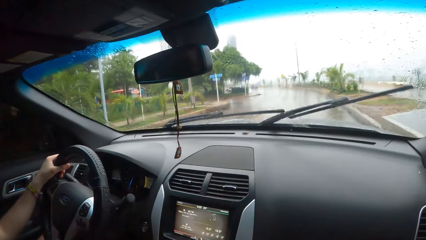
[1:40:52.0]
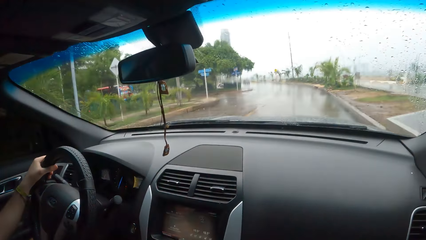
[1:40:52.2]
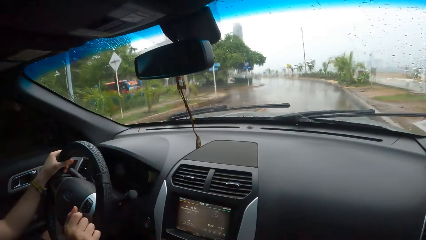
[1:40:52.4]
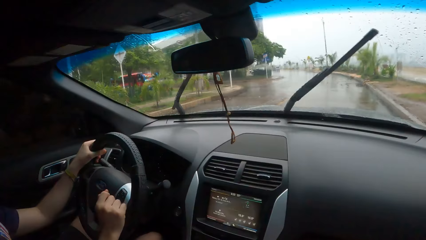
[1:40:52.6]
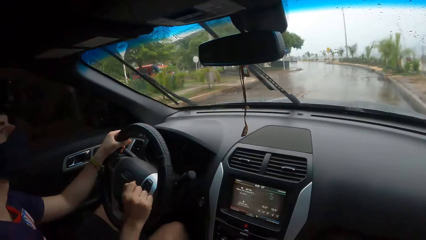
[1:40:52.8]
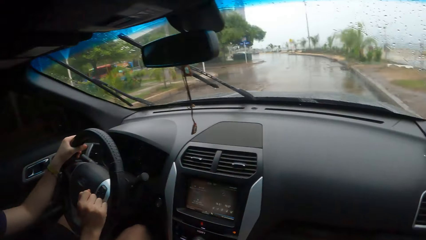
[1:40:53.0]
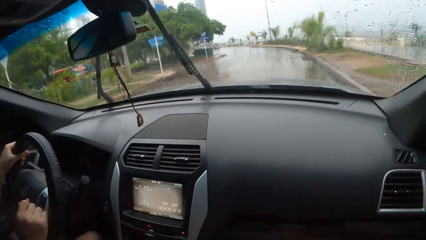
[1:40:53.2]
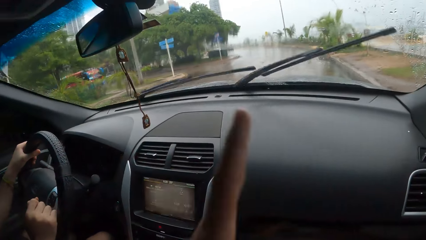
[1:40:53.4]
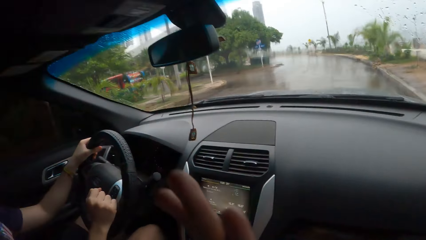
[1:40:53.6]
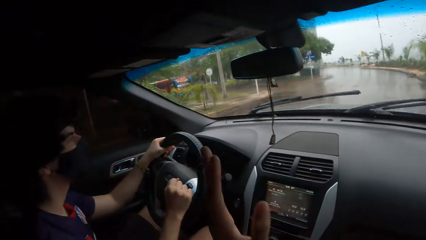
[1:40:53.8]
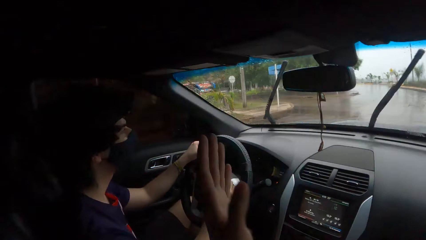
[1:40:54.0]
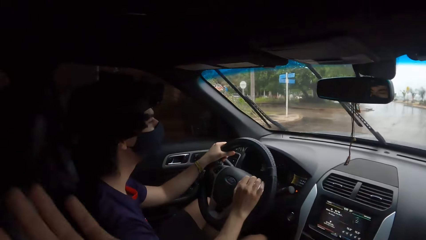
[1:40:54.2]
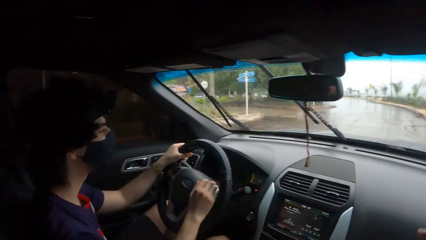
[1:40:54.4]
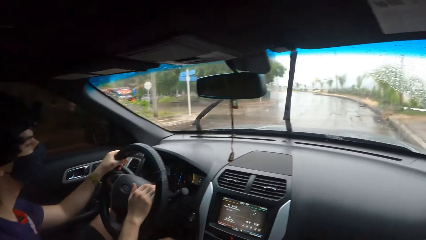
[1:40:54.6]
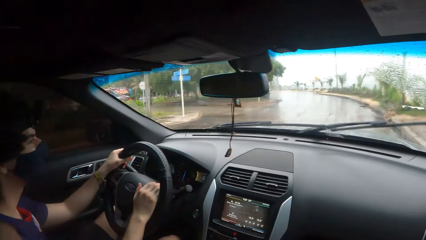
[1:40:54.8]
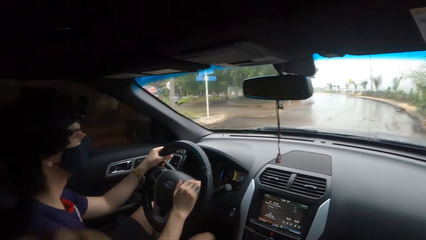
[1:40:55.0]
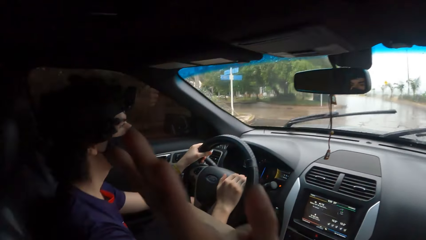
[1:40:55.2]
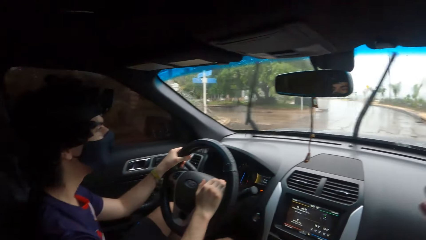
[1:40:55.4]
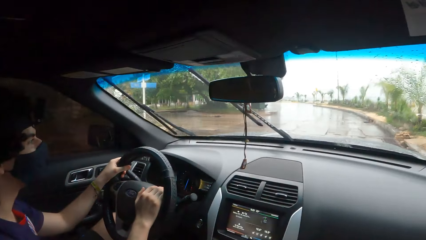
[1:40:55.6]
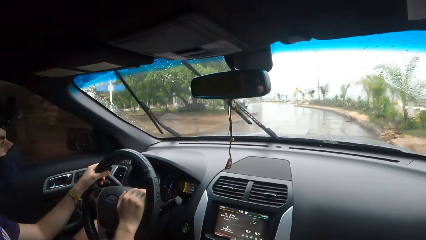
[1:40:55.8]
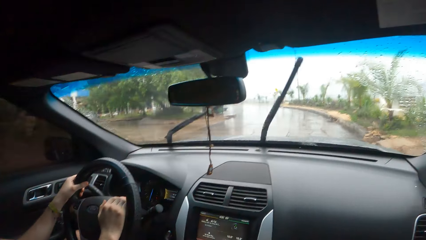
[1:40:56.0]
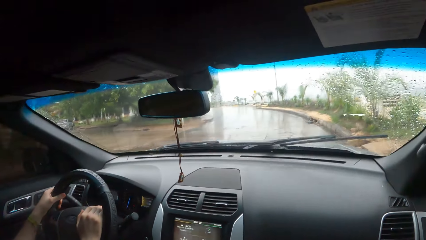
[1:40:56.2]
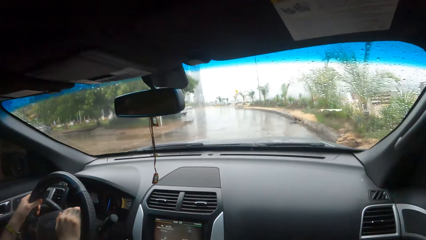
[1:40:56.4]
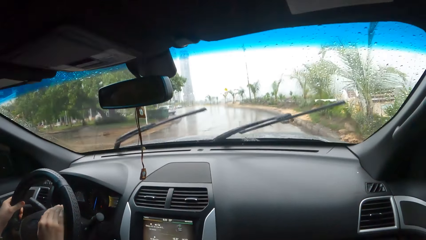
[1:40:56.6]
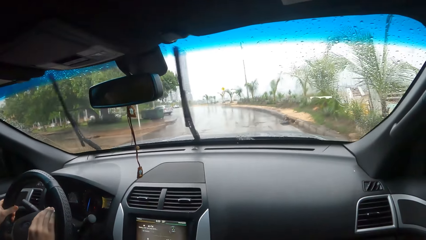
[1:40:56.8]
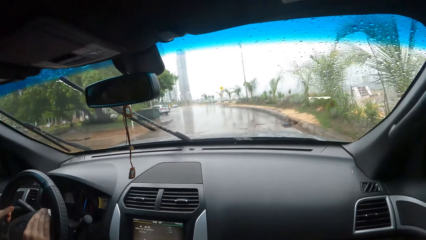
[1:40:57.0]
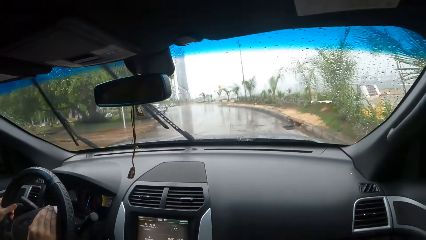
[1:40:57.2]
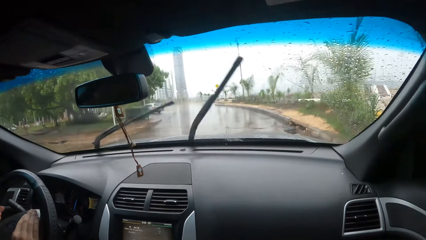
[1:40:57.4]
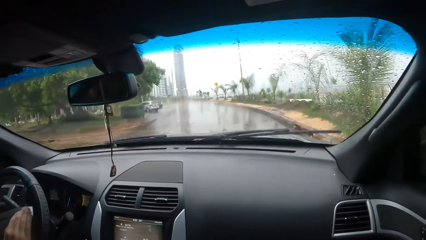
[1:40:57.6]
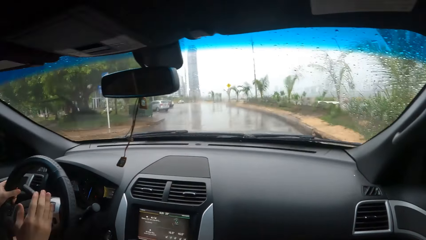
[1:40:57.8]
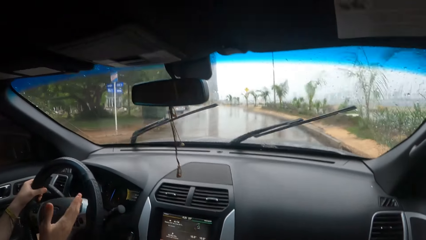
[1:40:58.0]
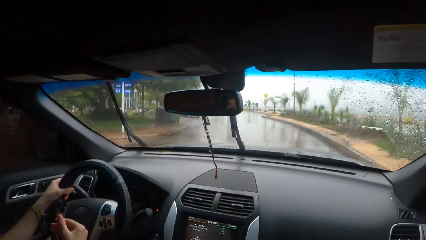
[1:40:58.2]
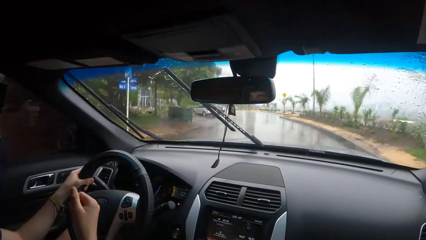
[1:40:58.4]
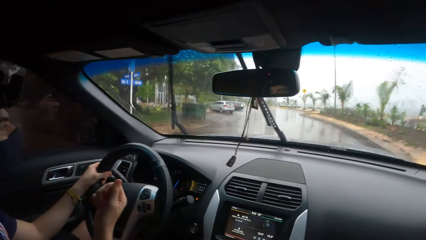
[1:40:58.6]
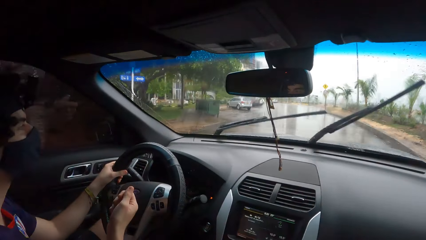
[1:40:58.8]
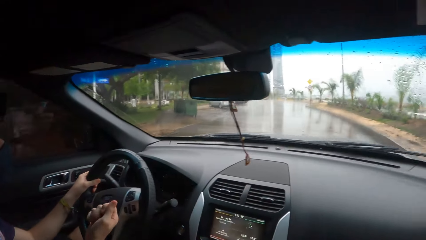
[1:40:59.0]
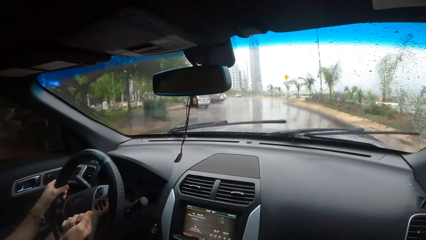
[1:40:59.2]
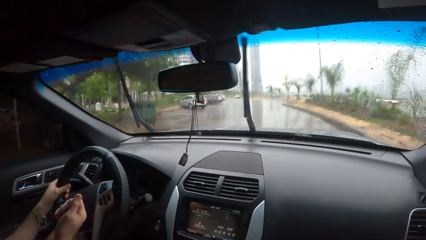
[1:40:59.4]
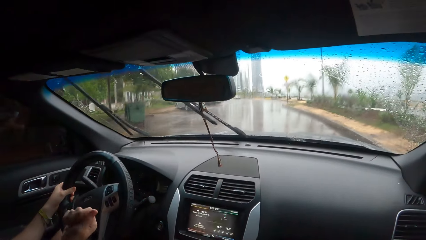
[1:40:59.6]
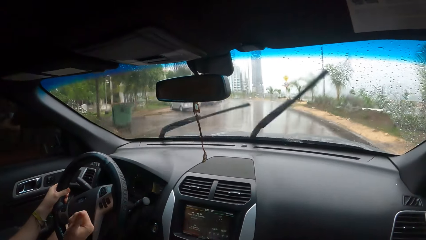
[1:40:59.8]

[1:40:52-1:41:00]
The camera wearer converses with a man. They drive a car on the road.

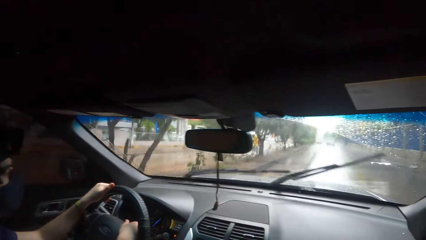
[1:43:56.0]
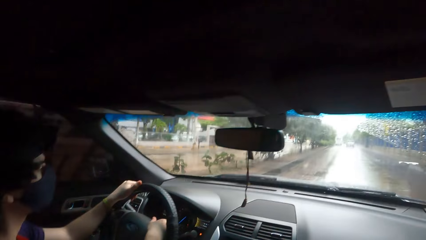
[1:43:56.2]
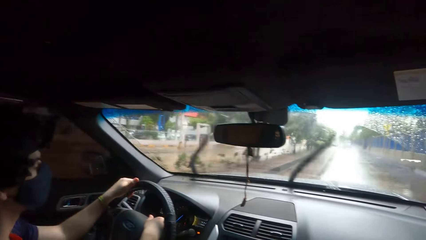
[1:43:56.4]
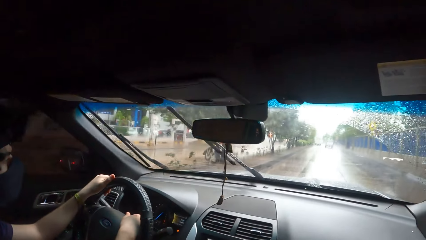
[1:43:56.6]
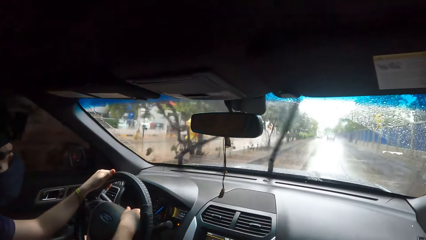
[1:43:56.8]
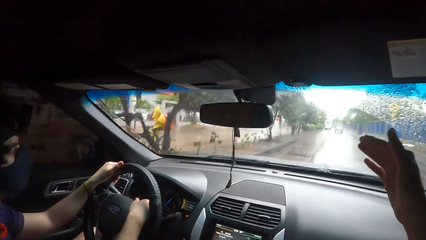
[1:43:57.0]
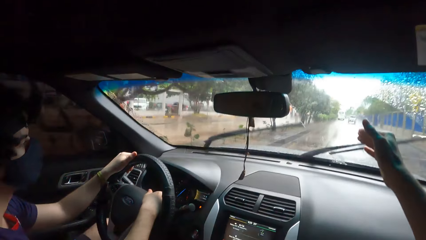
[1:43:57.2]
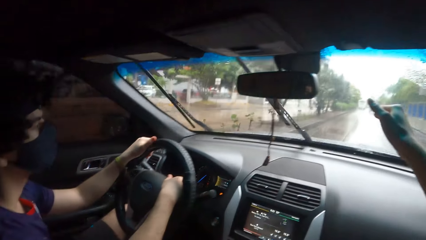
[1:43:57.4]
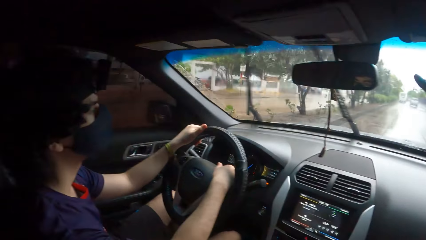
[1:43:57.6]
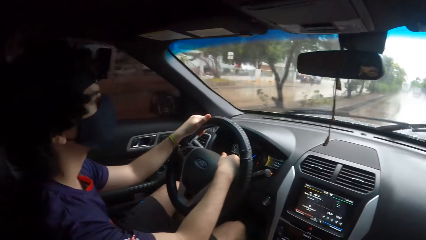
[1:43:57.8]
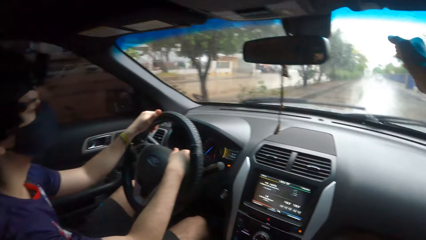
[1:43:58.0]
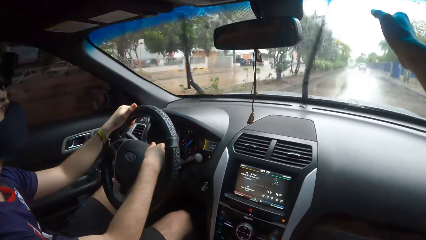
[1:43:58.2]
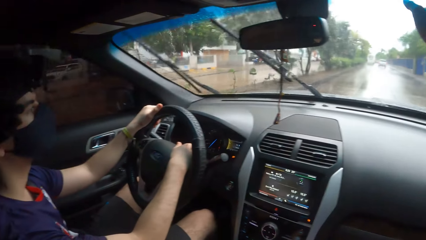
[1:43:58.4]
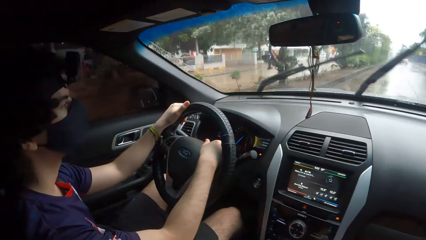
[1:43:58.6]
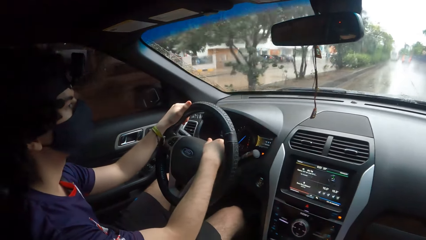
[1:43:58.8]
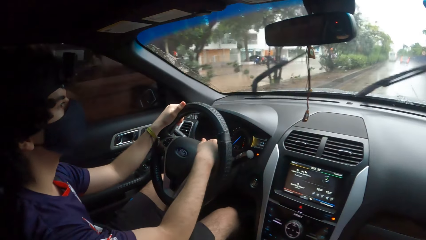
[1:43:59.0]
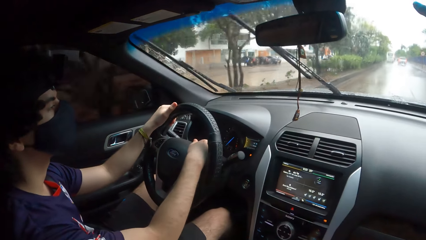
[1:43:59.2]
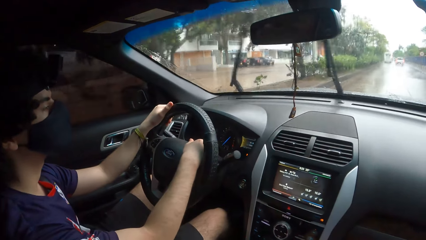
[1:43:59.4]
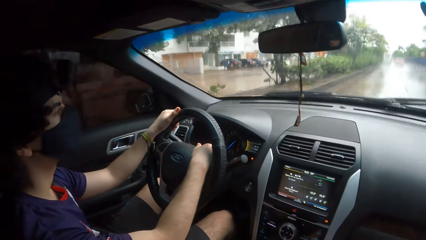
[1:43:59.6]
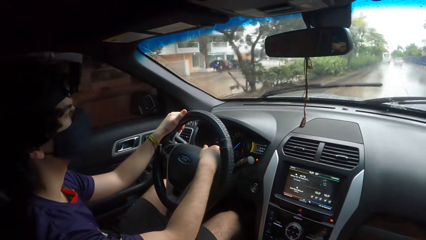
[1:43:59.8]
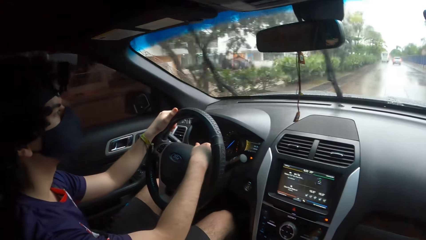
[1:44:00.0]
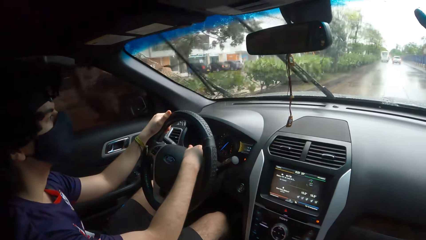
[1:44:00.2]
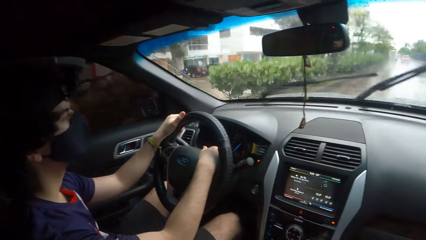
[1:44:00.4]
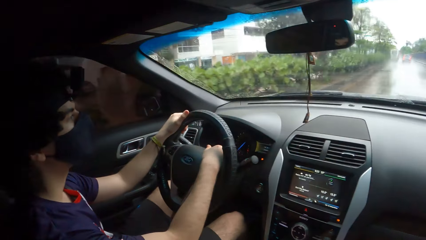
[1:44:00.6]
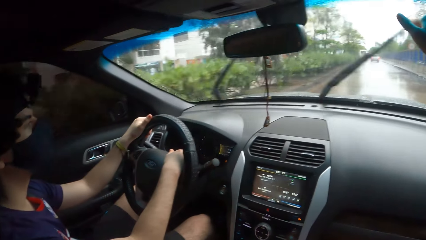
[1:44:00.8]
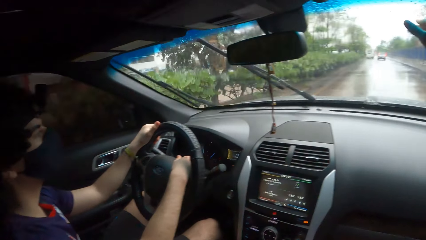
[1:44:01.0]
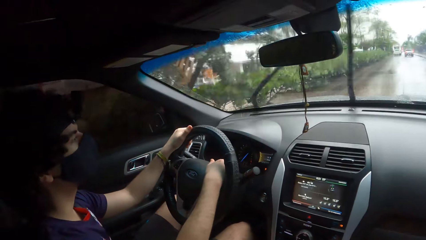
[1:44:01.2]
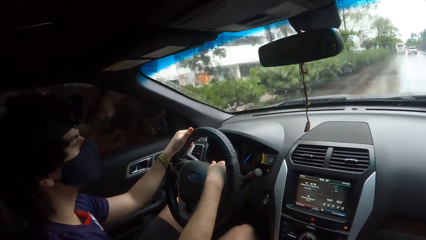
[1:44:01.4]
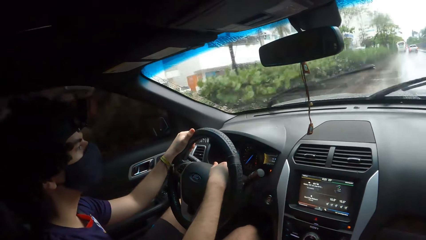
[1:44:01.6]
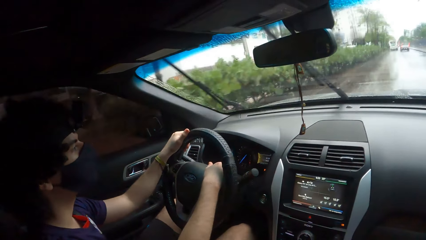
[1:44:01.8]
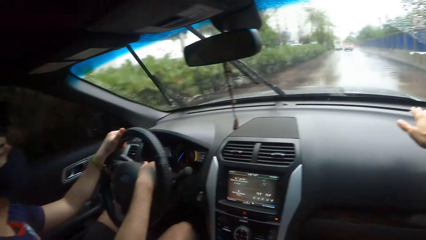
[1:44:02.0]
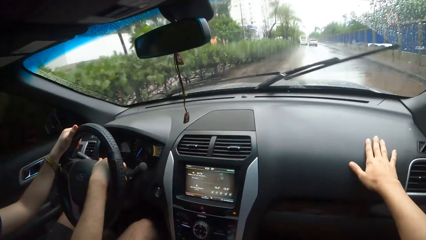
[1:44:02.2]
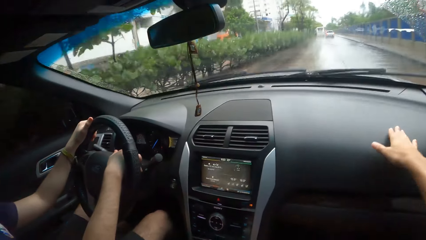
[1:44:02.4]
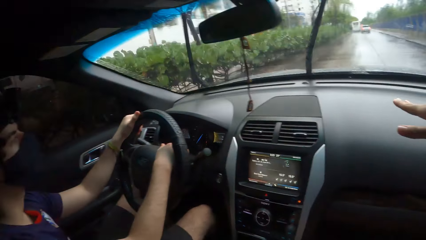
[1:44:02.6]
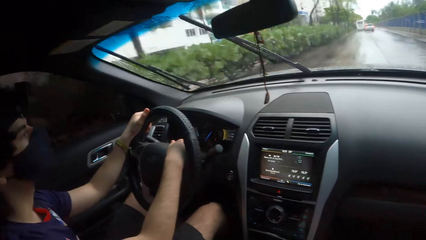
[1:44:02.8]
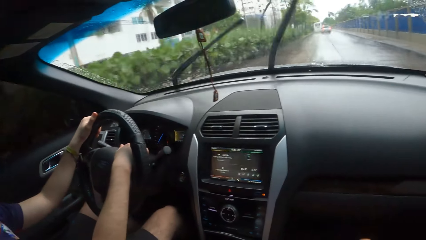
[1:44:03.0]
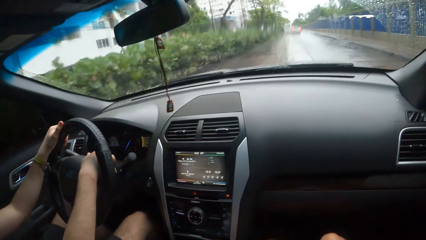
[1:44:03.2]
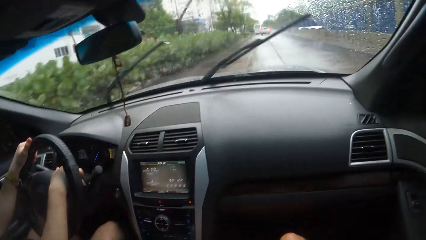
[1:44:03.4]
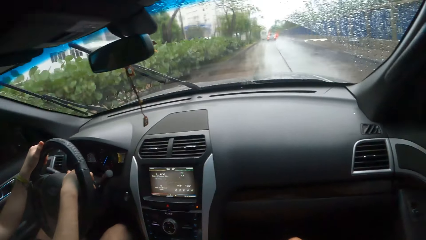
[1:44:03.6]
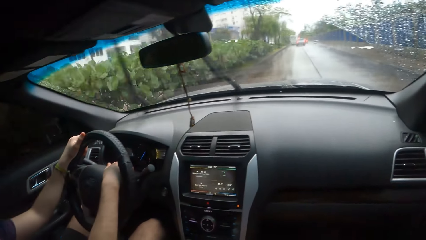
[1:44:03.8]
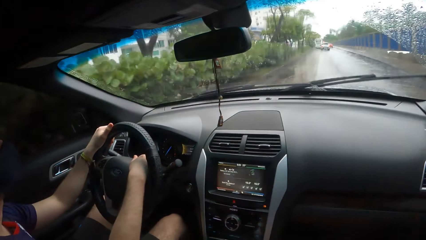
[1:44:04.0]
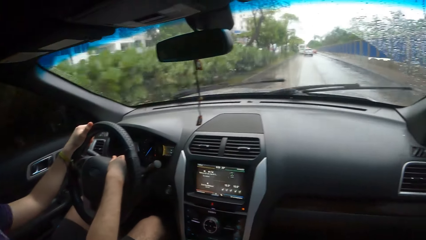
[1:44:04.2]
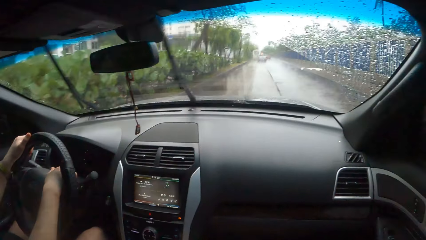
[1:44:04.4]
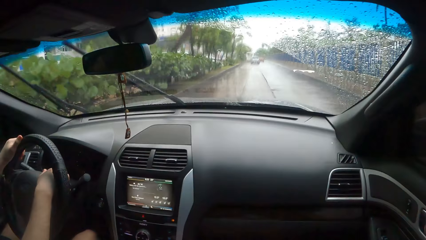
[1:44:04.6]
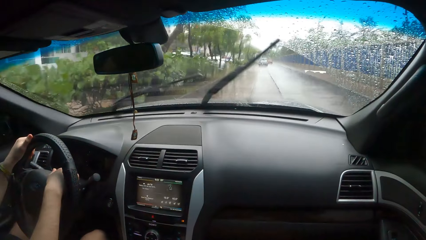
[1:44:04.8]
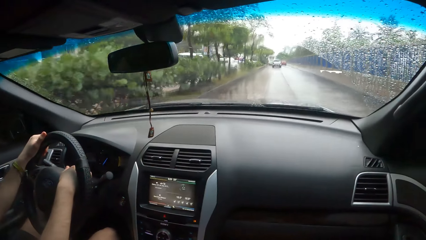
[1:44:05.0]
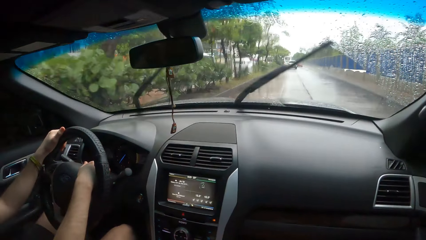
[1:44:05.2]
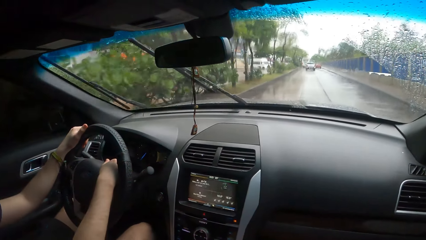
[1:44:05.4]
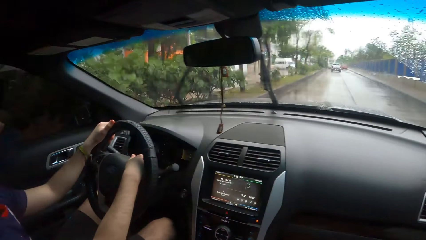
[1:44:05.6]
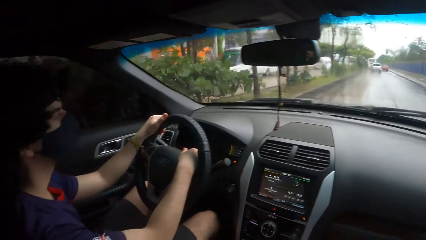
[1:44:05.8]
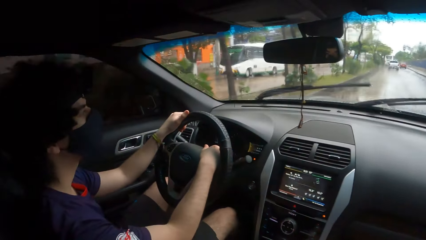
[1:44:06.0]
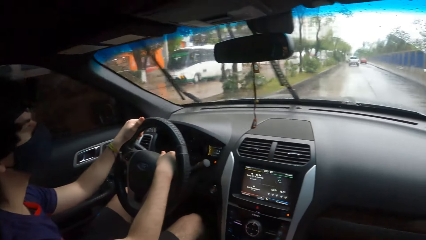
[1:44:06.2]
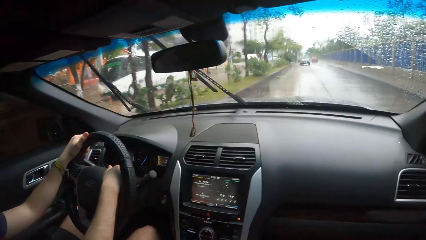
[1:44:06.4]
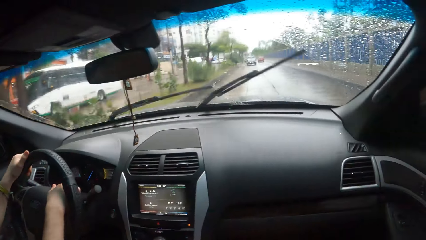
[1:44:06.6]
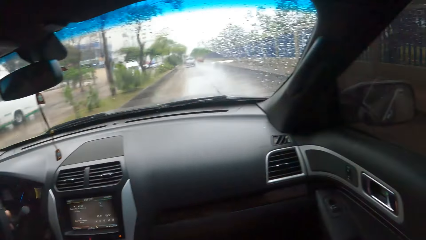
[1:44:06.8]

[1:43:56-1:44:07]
The camera wearer points outside the car. They lift up the hand. A man drives the car. The camera wearer holds the car dashboard. They touch the dashboard. The man drives the car on the road.
